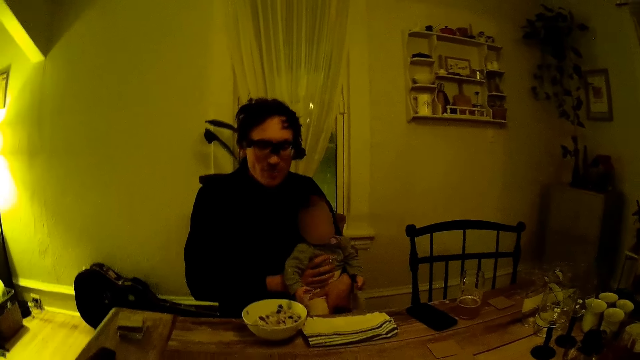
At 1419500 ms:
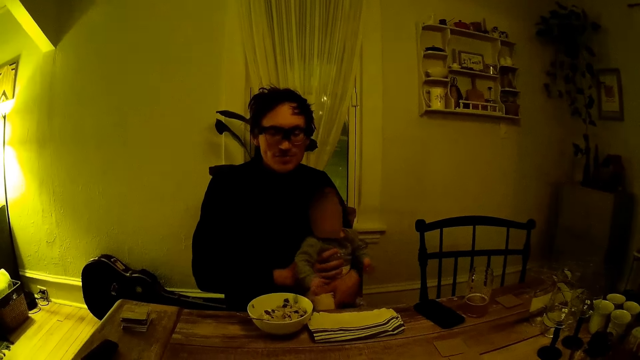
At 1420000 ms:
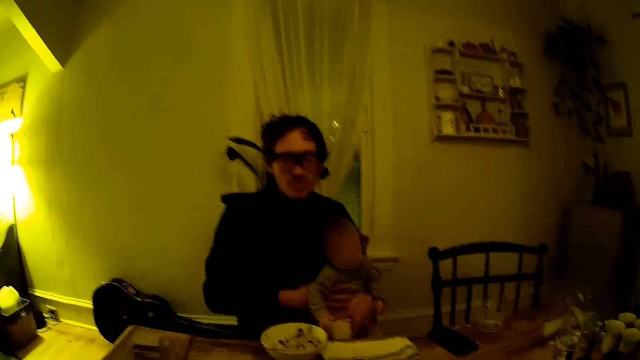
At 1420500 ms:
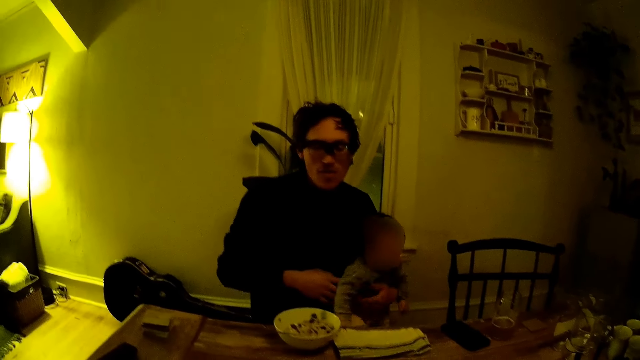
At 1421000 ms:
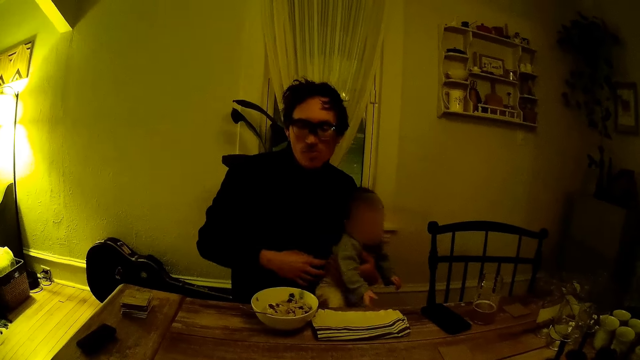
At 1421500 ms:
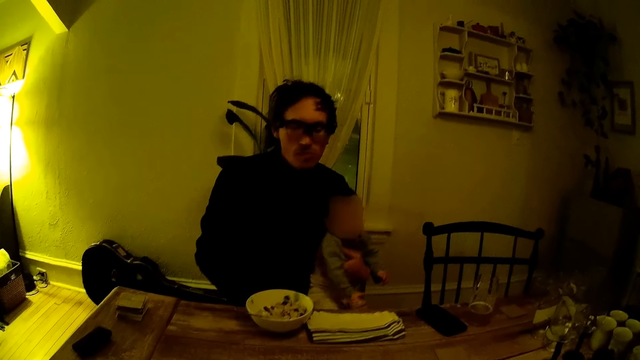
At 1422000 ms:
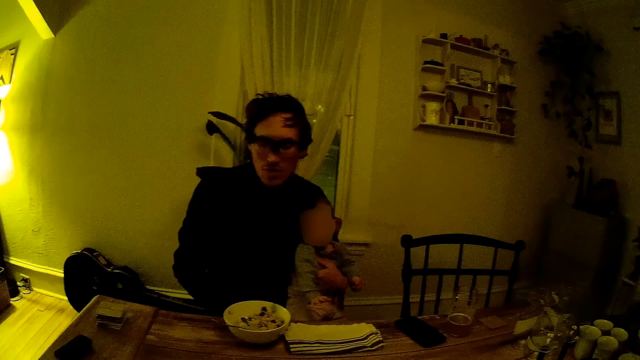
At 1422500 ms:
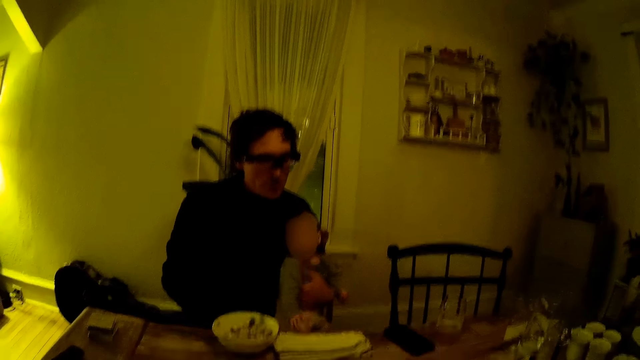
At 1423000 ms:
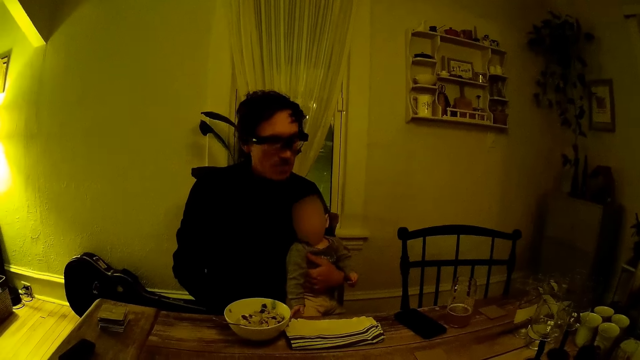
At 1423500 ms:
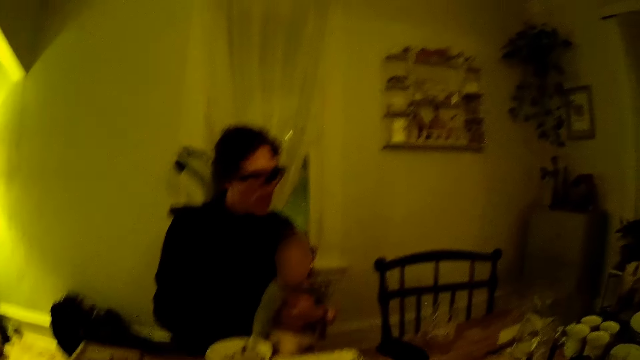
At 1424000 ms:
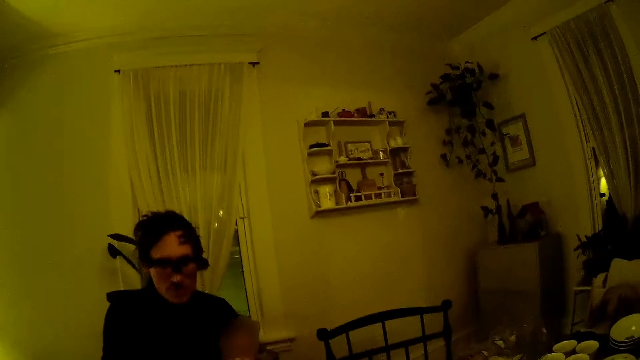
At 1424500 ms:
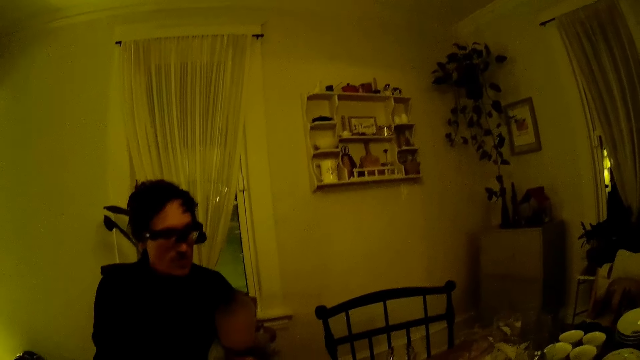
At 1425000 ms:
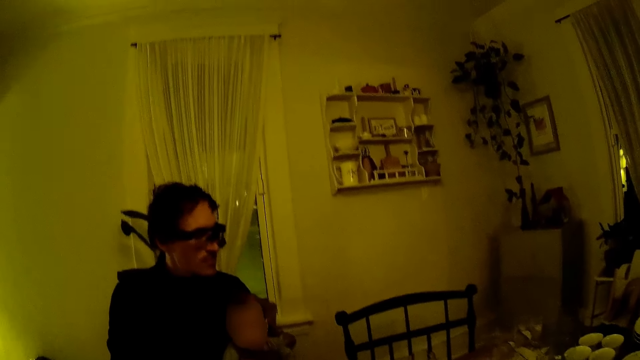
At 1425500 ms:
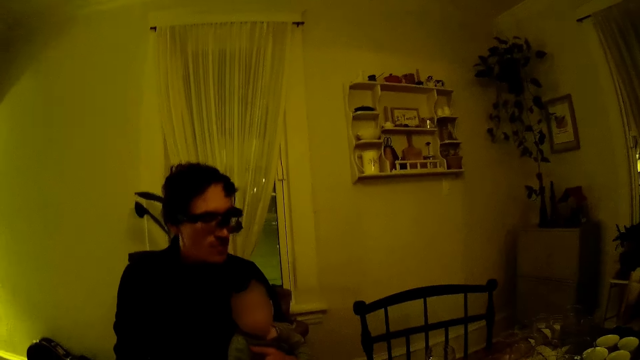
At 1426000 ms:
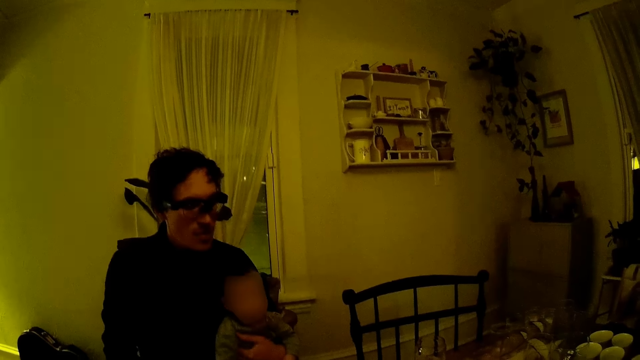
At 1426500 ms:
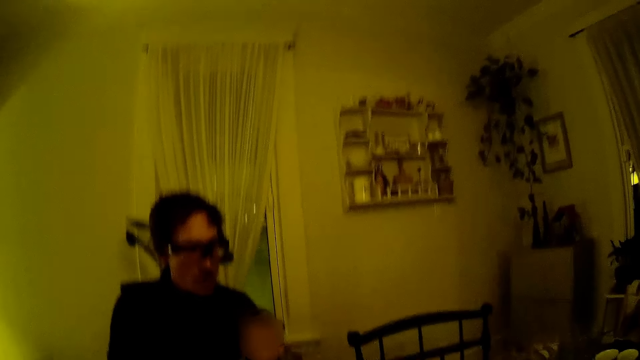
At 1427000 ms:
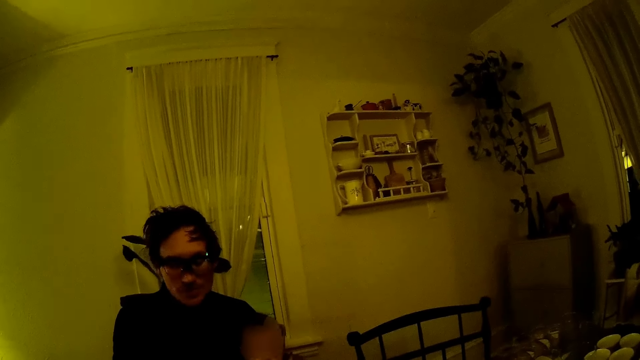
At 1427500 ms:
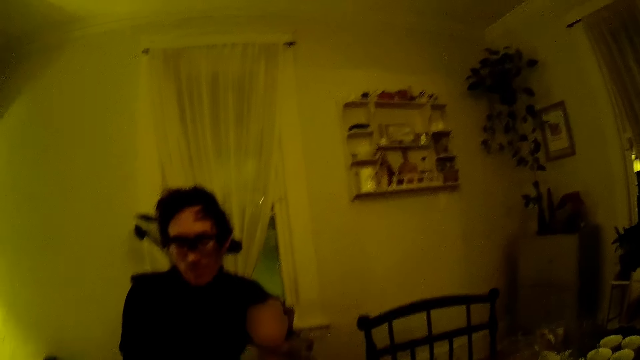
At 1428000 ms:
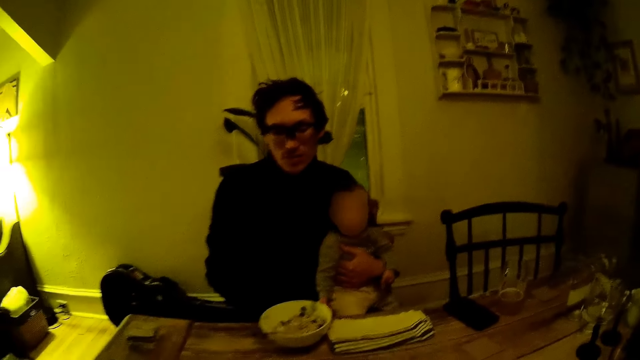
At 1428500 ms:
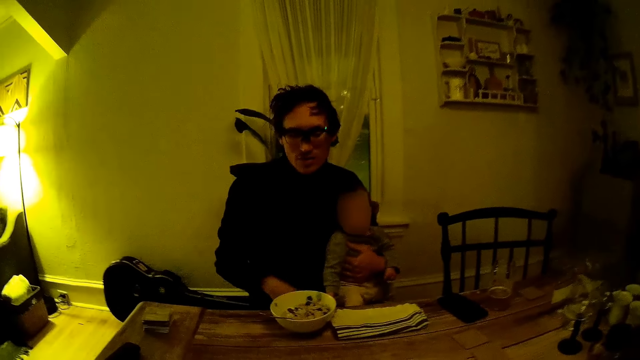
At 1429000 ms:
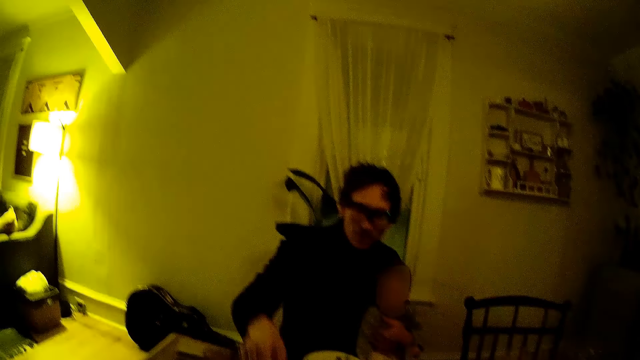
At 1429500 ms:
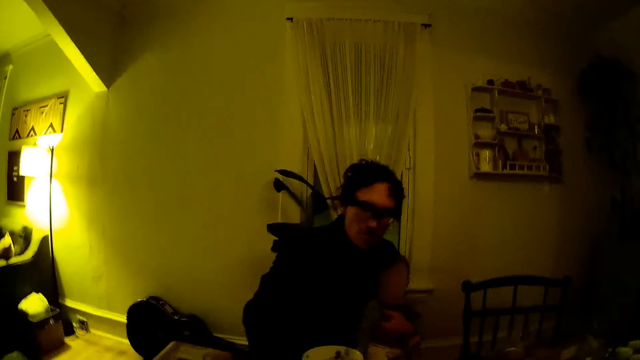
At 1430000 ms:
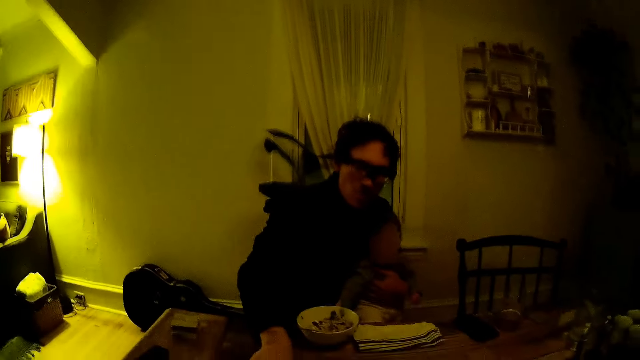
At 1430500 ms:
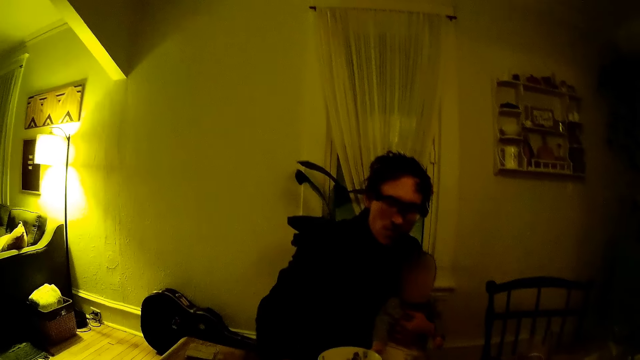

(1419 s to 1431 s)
The camera wearer talks to the man. They look around.

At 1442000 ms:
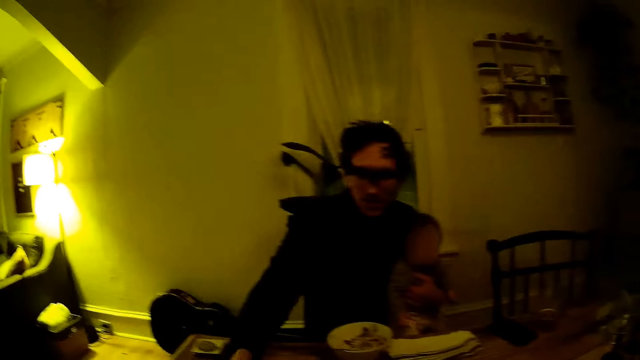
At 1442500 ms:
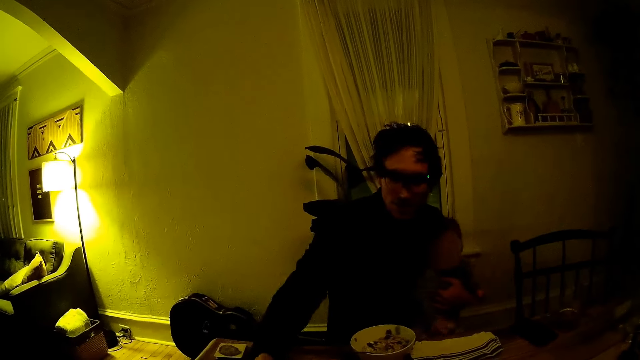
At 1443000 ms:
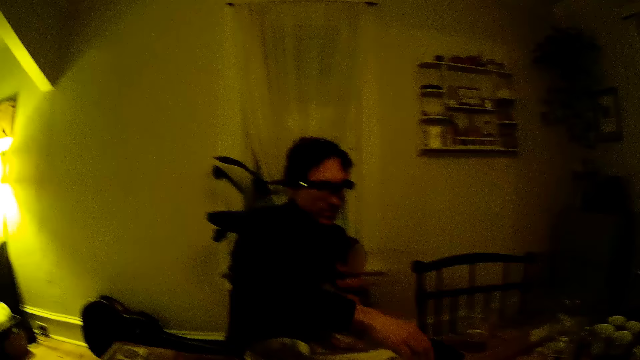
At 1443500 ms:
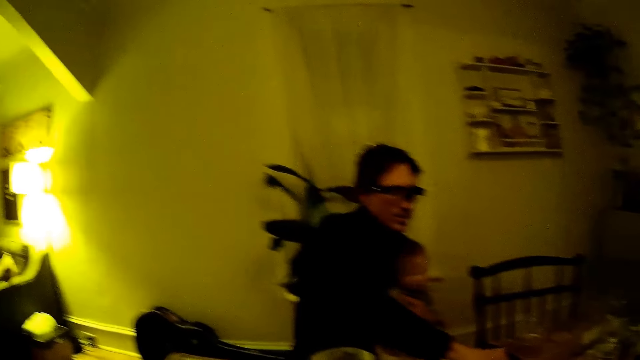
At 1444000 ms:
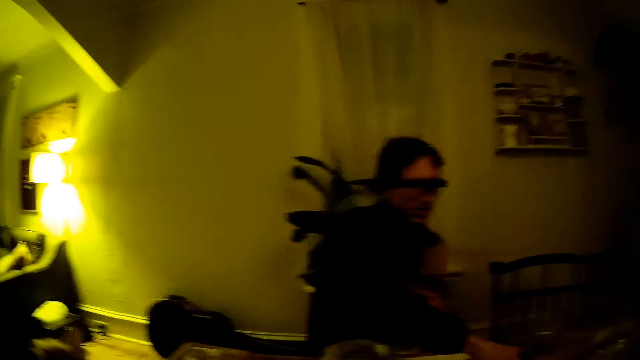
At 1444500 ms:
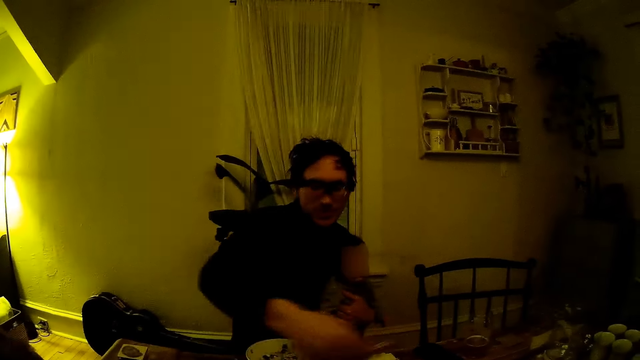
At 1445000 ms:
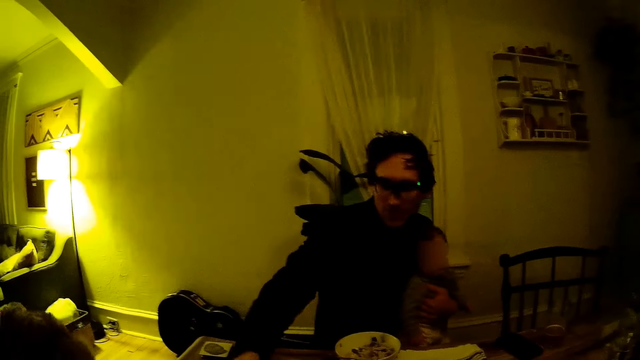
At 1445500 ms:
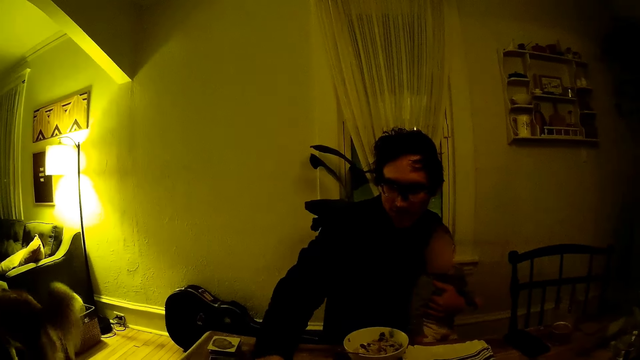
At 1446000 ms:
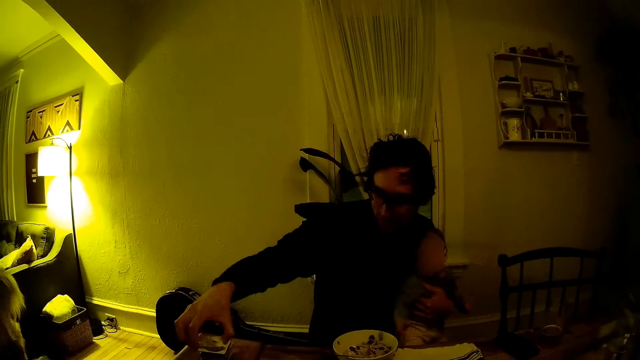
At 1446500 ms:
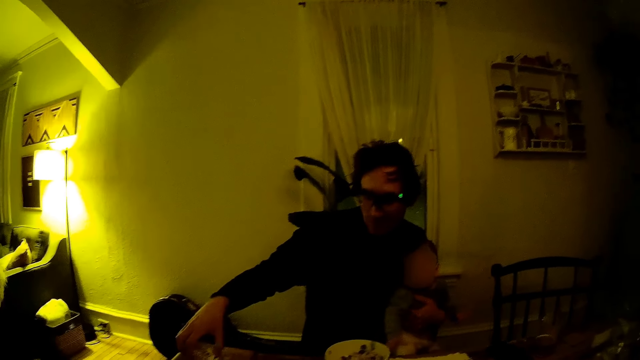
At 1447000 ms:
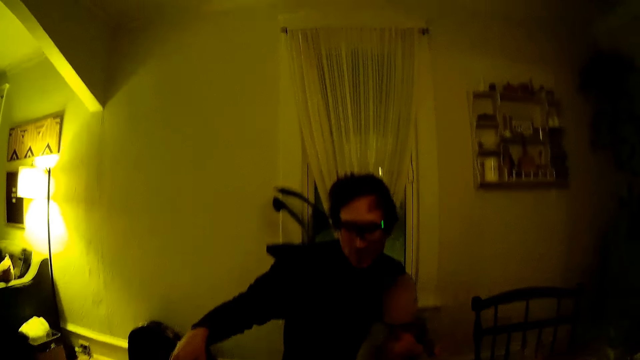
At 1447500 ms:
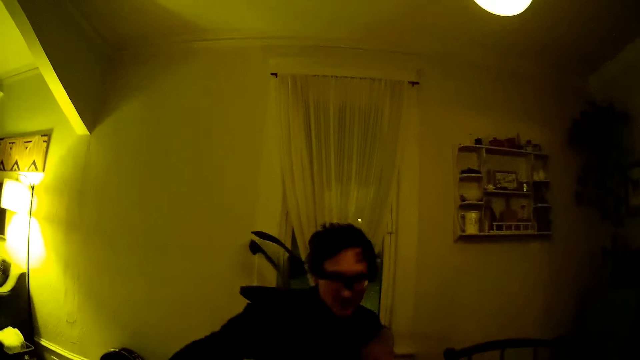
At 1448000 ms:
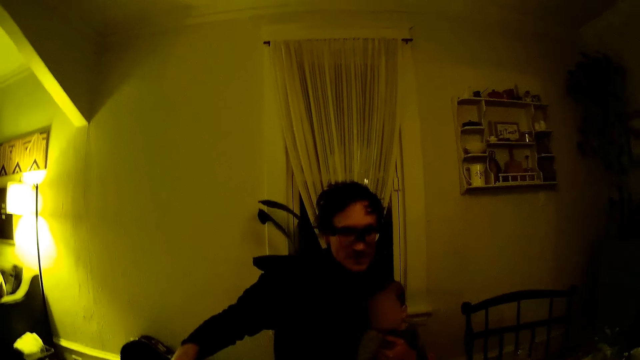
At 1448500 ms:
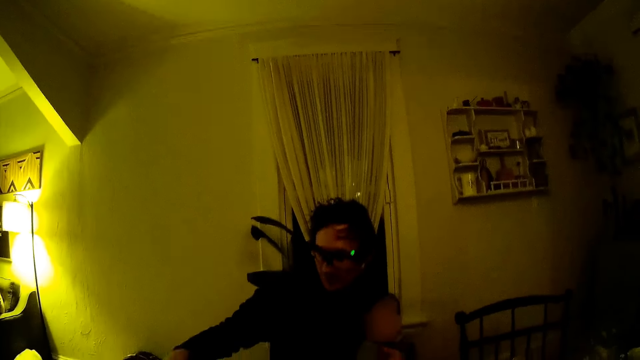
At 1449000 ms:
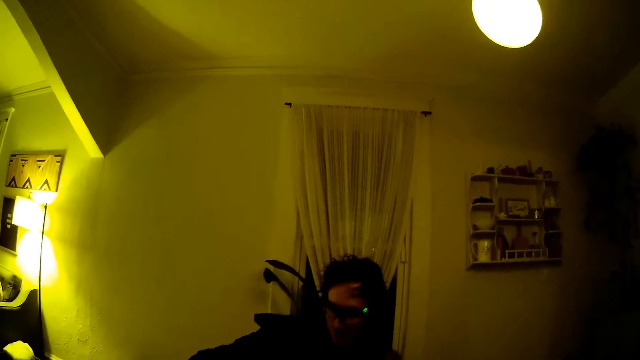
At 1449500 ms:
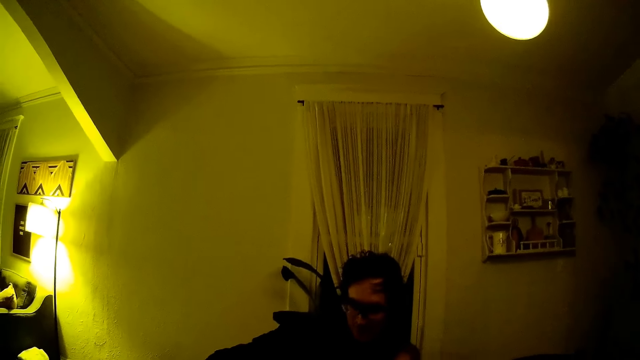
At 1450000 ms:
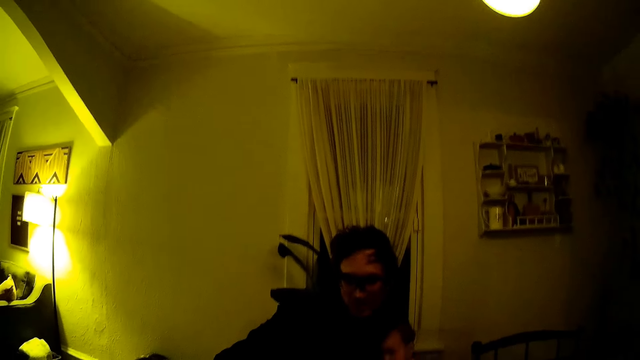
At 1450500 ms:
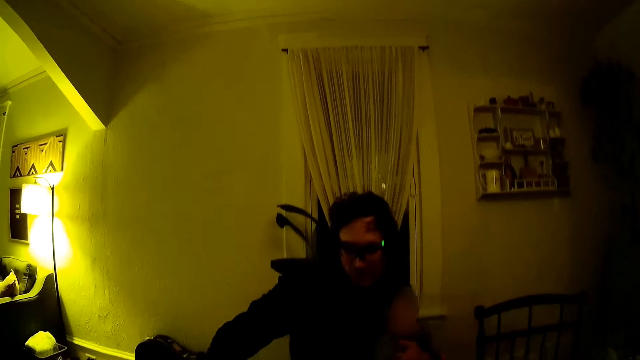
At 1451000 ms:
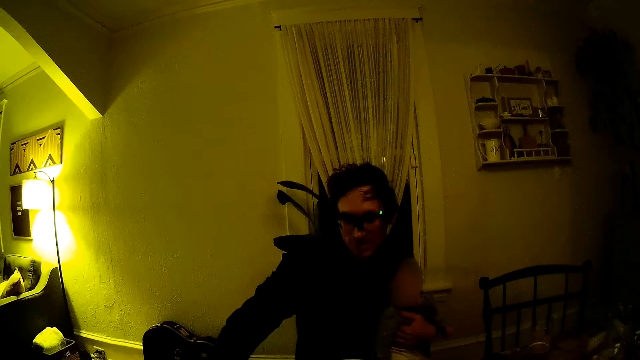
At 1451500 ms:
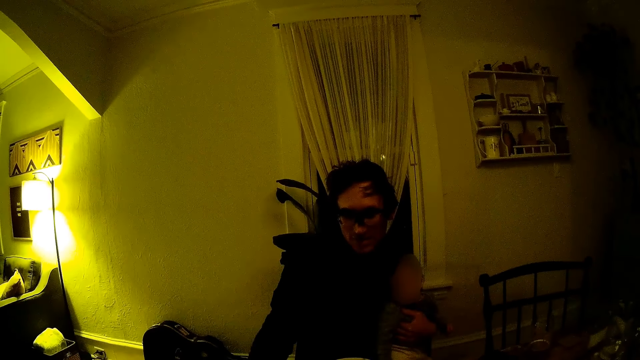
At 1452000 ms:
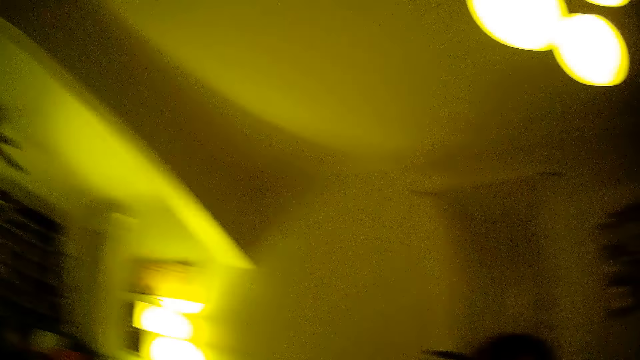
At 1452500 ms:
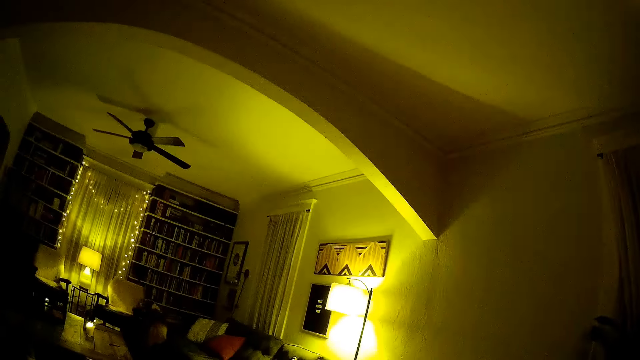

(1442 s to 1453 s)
The man moves hands around. The man talks to the camera wearer. The camera wearer looks at the man.
